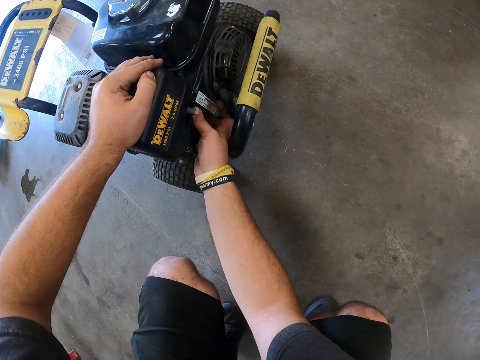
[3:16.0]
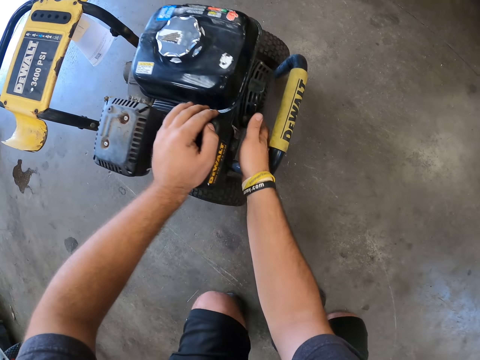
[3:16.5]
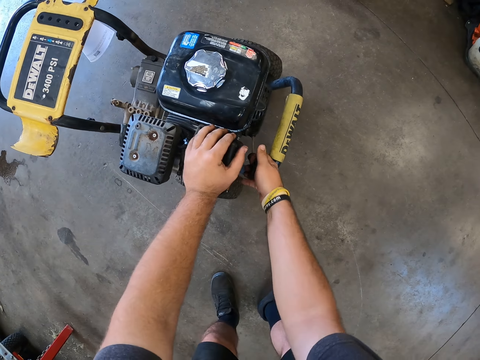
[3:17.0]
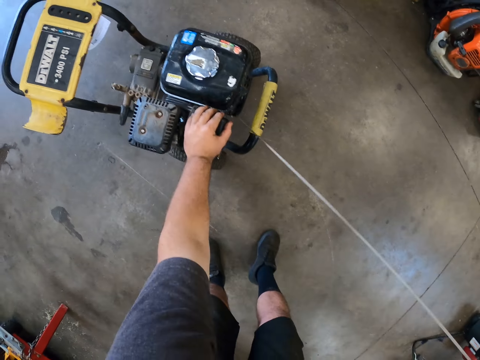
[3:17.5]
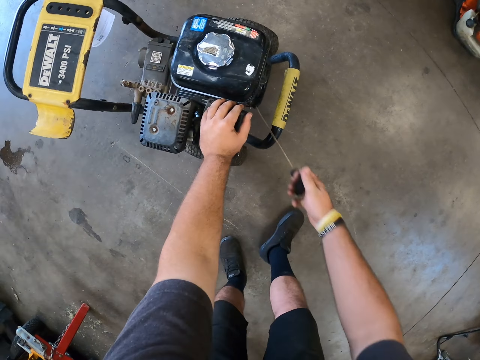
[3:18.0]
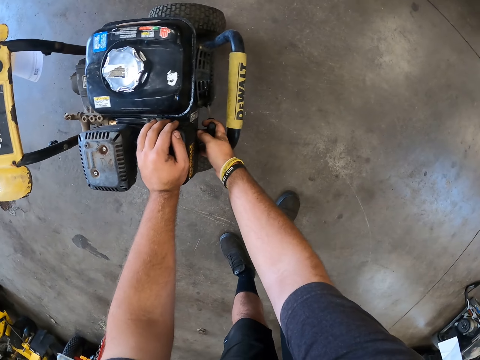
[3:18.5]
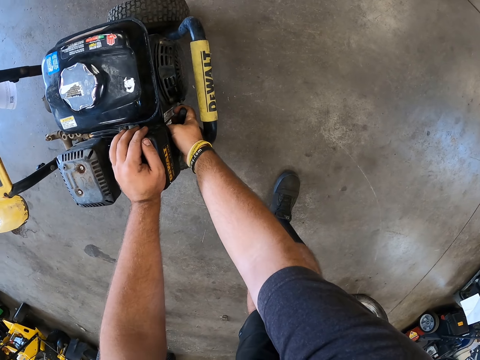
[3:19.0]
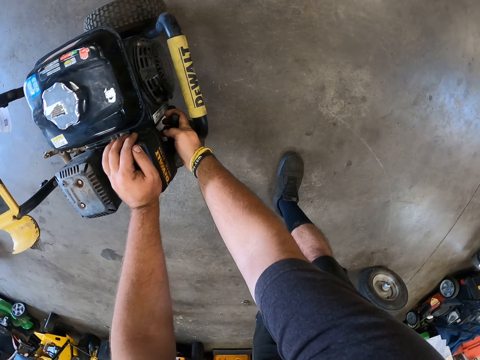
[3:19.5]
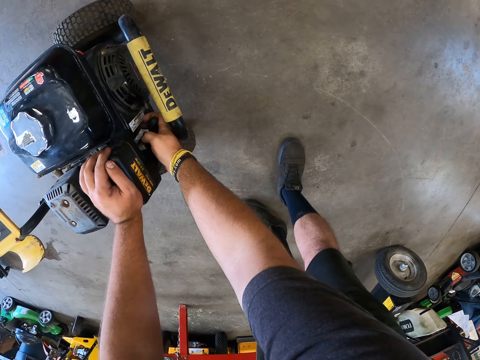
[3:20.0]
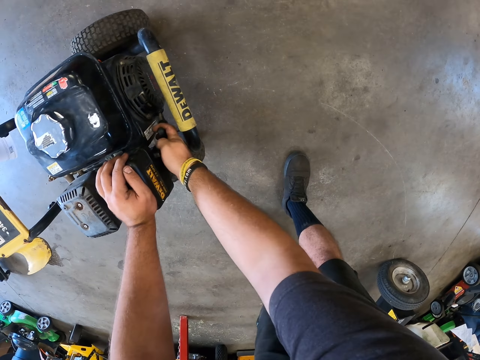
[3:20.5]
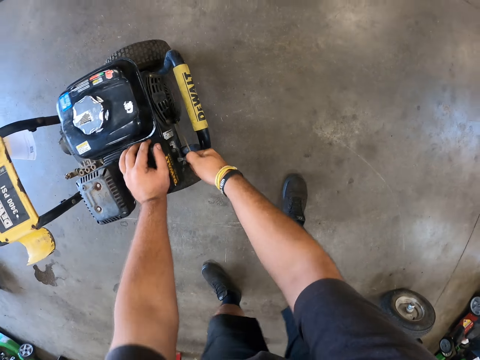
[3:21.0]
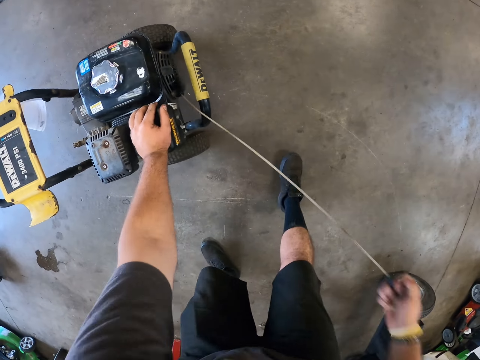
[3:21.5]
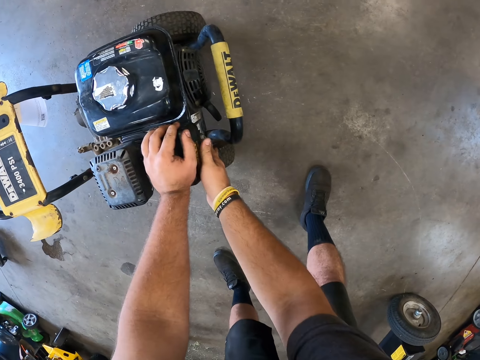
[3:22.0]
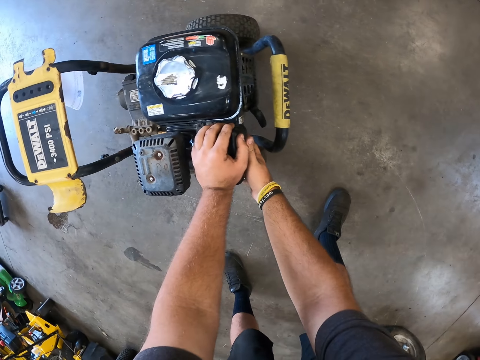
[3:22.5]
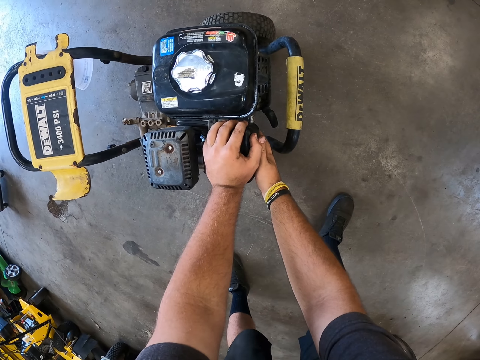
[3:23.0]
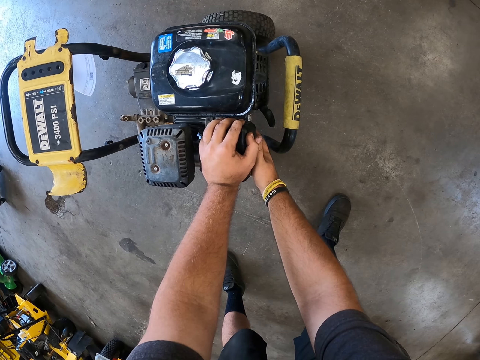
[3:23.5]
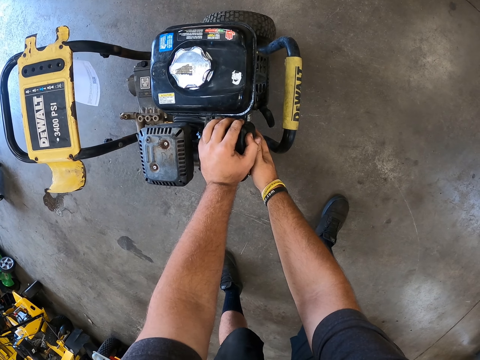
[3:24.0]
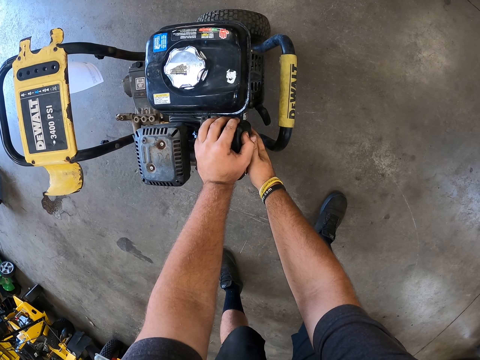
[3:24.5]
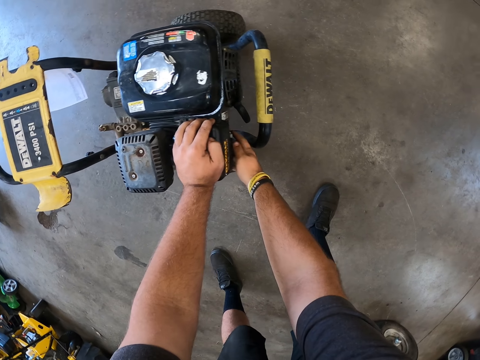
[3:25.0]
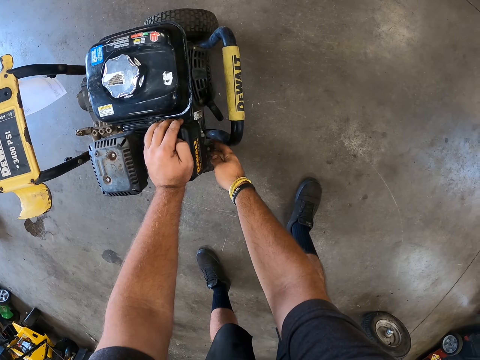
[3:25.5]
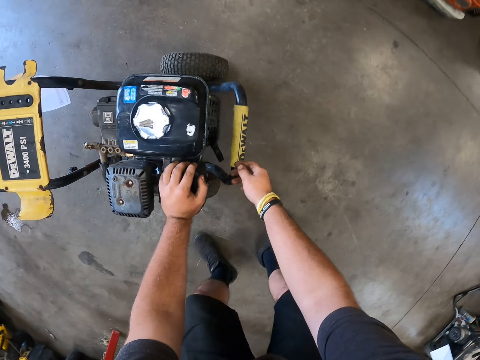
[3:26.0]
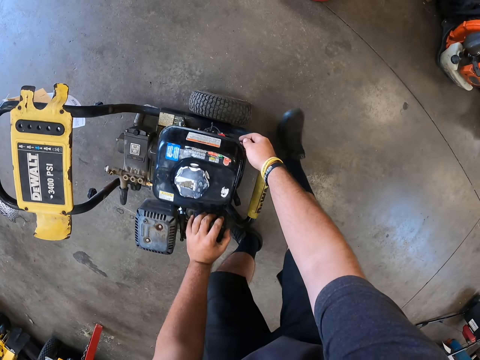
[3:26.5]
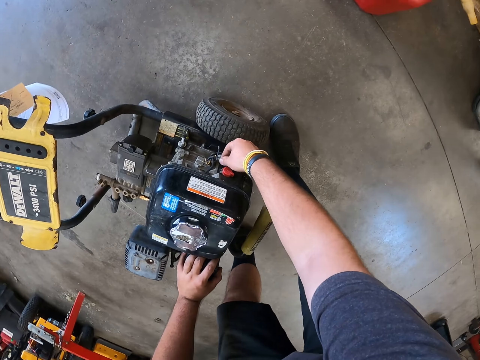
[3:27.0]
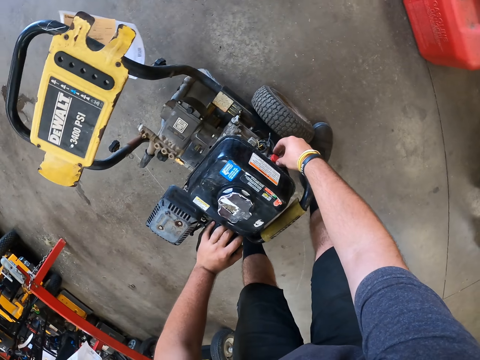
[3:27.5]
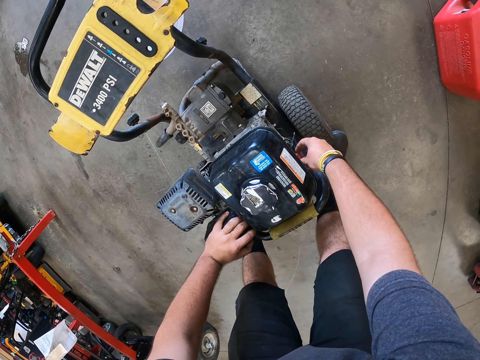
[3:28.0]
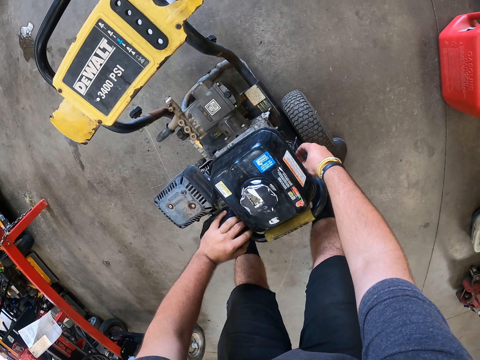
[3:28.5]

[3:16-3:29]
The camera wearer presses the button. They ignite the generator. They pull the string. They hold the generator. They ignite the generator. They check the pressure washer.

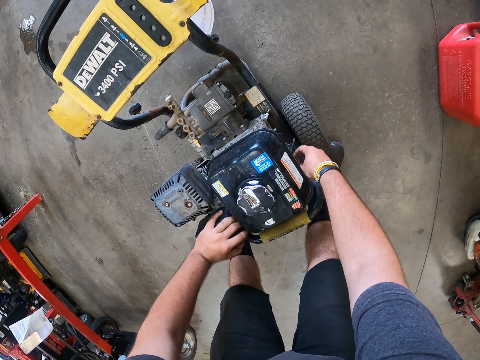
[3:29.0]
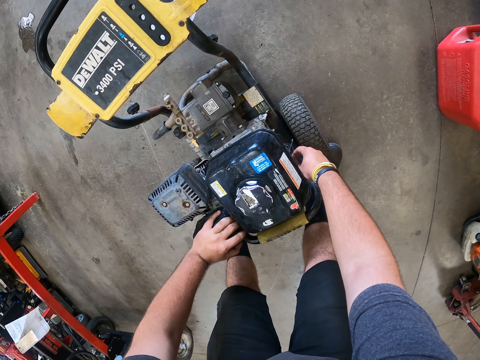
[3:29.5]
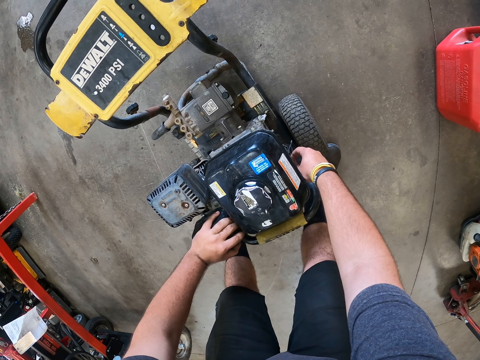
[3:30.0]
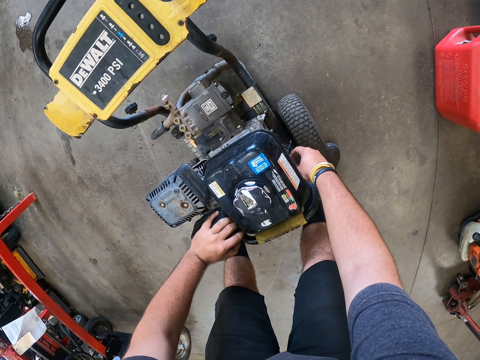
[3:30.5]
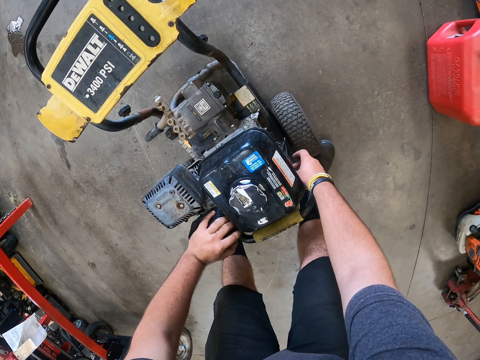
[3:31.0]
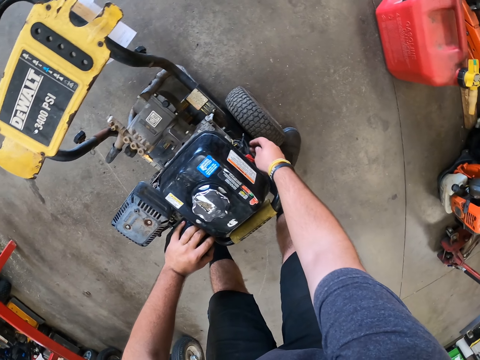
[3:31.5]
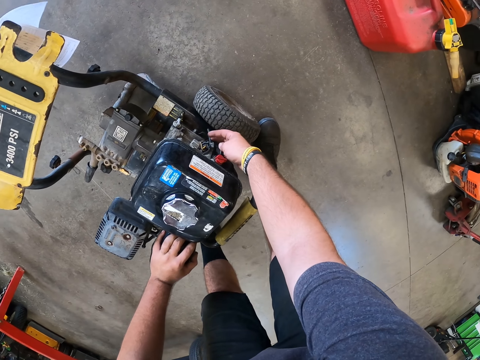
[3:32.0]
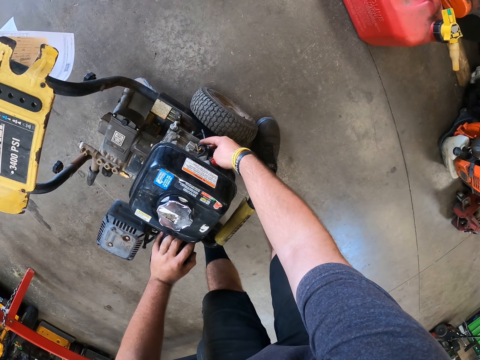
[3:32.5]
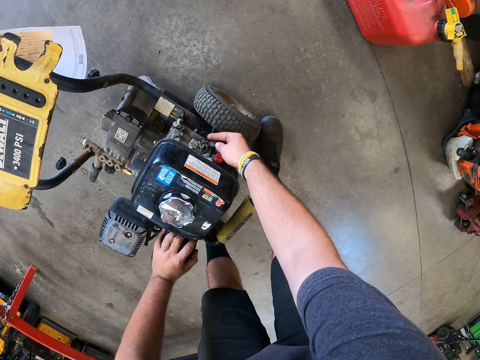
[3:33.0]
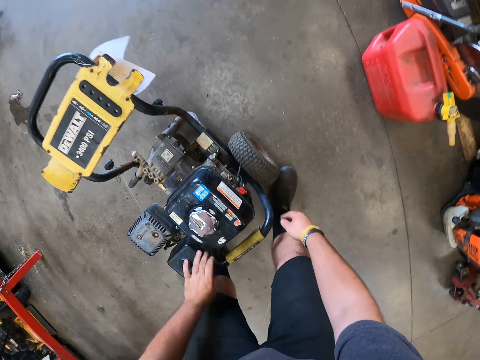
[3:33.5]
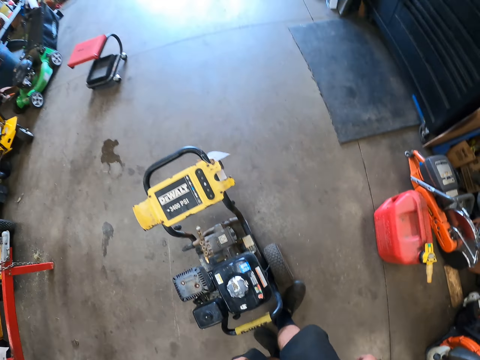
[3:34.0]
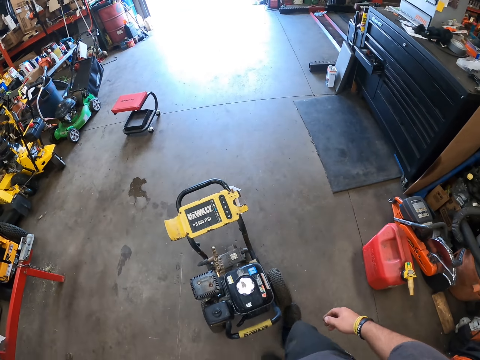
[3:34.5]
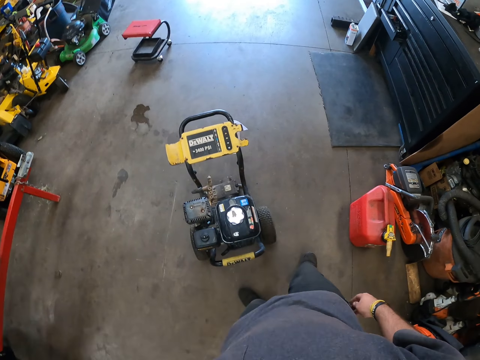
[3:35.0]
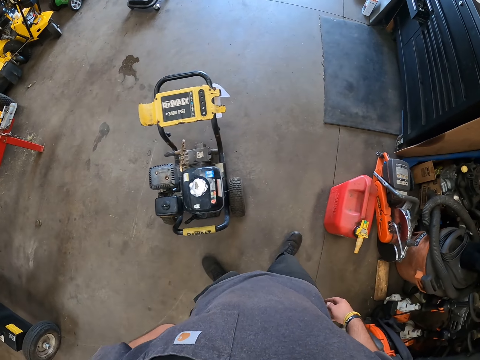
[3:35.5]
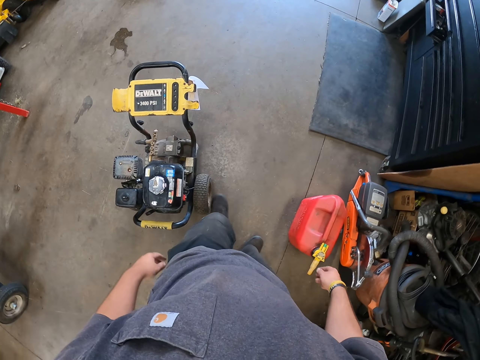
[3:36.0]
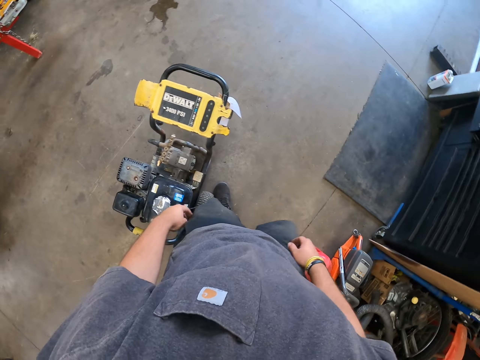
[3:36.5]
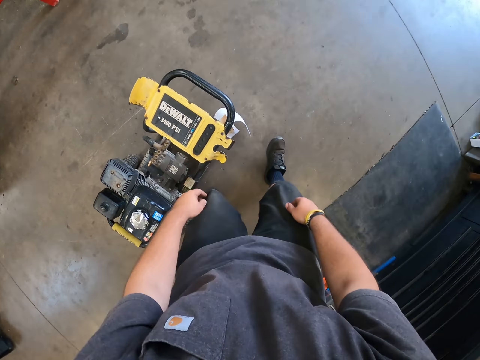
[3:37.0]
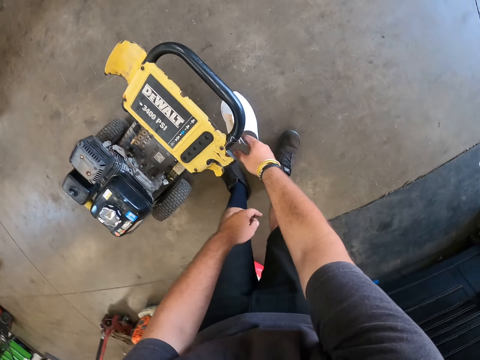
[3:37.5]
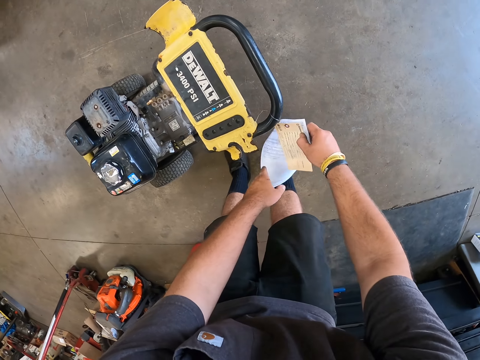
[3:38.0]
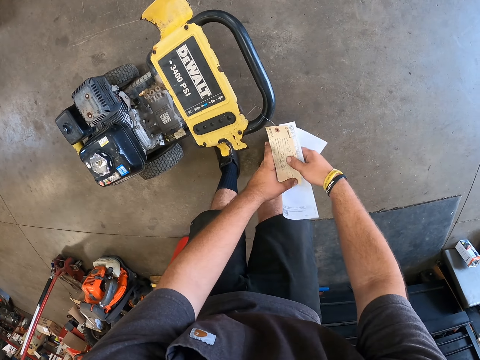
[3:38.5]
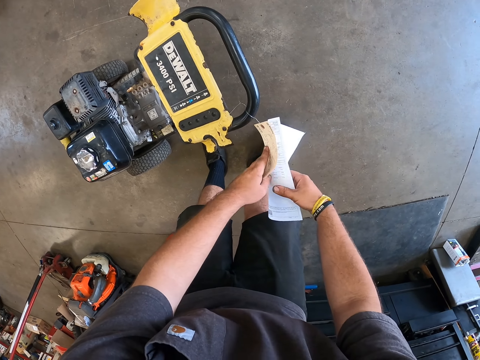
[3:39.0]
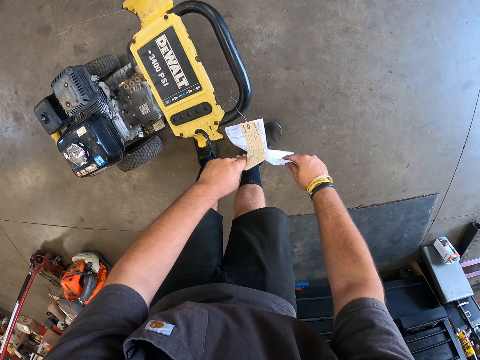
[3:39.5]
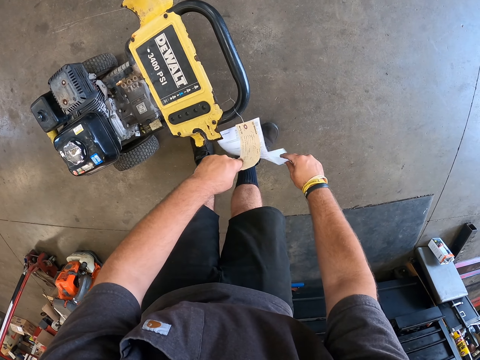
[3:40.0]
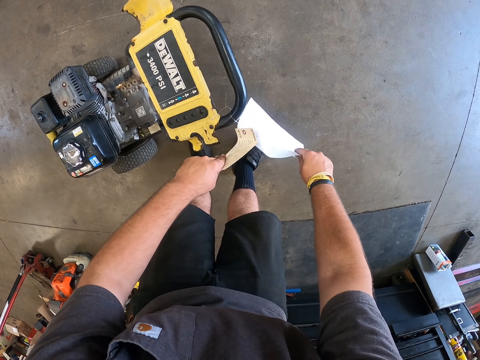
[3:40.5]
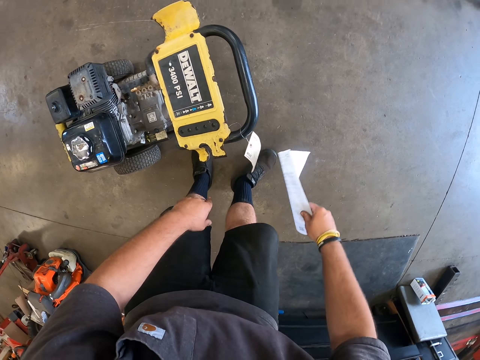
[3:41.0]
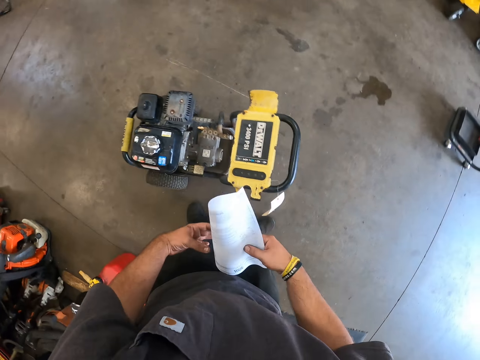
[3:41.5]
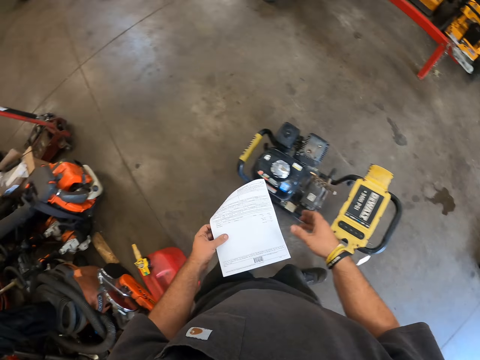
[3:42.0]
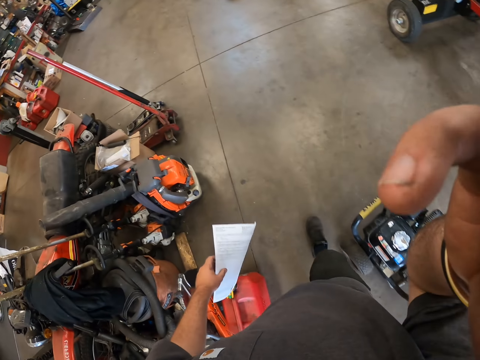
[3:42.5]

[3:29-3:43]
The camera wearer presses the button. They walk in the garage. They remove the paper from the pressure washer. They check the price tag.
